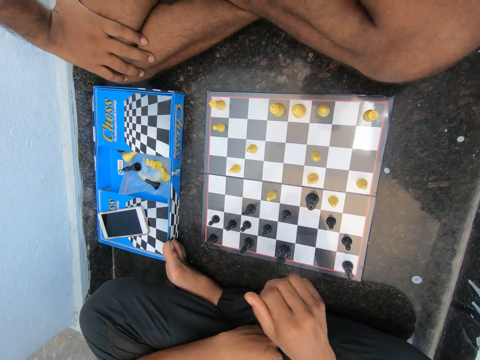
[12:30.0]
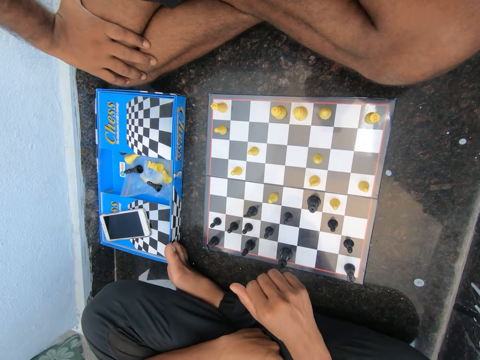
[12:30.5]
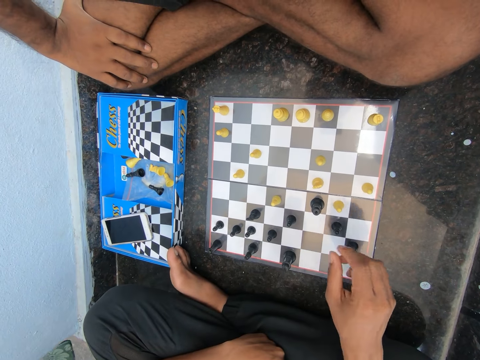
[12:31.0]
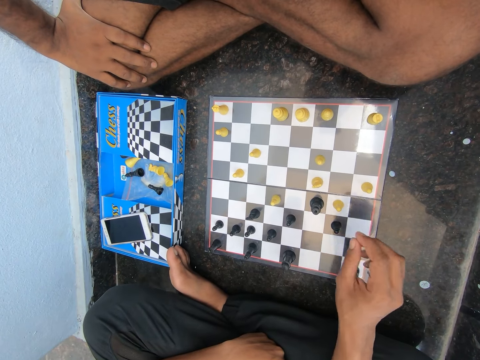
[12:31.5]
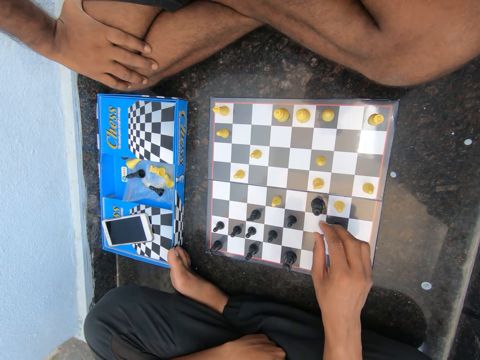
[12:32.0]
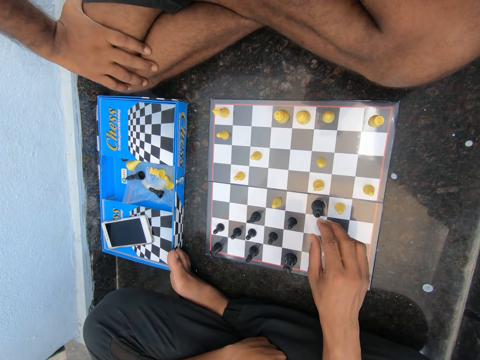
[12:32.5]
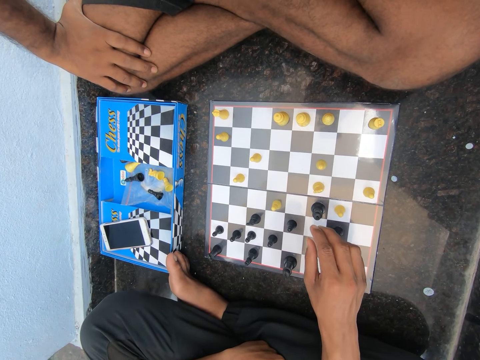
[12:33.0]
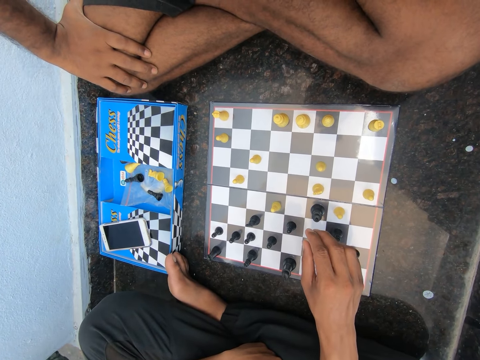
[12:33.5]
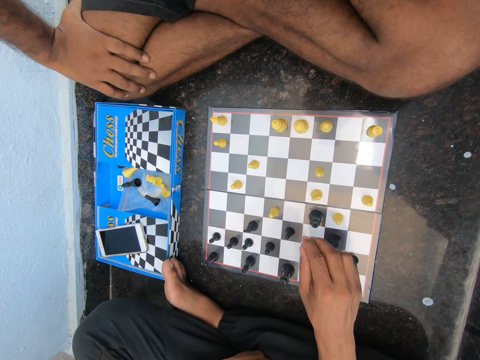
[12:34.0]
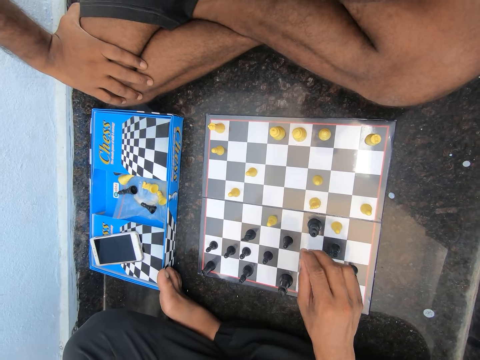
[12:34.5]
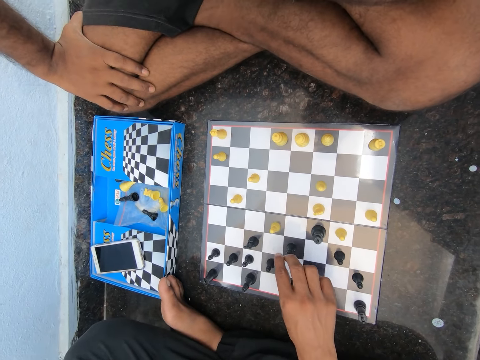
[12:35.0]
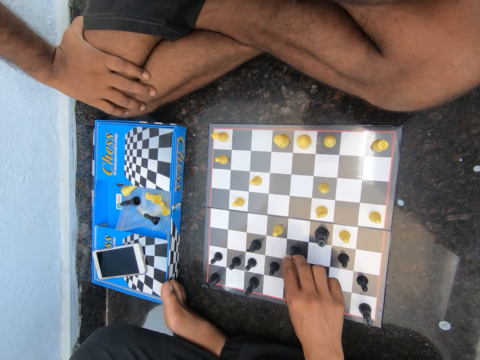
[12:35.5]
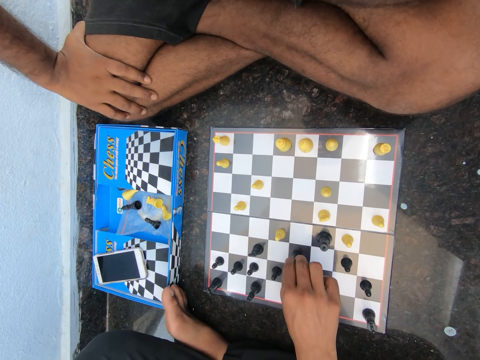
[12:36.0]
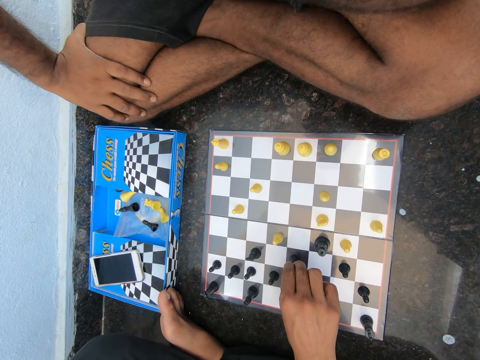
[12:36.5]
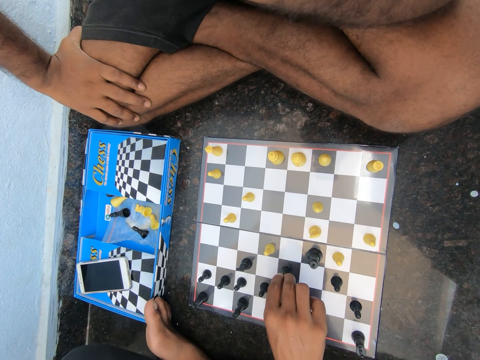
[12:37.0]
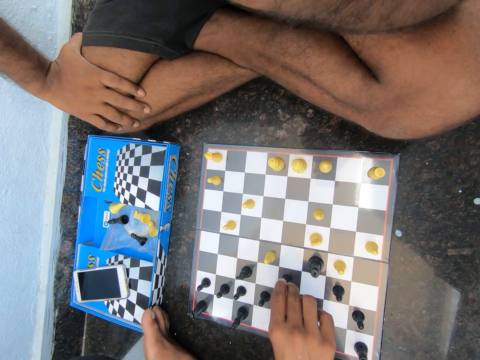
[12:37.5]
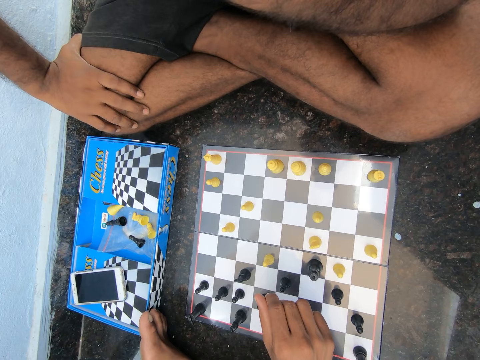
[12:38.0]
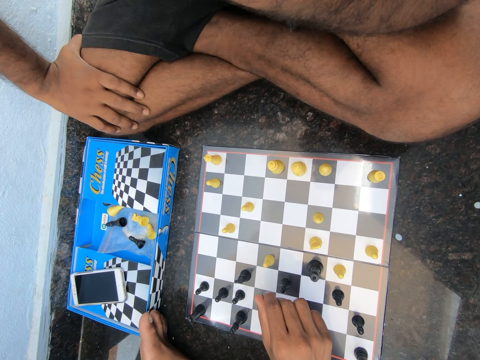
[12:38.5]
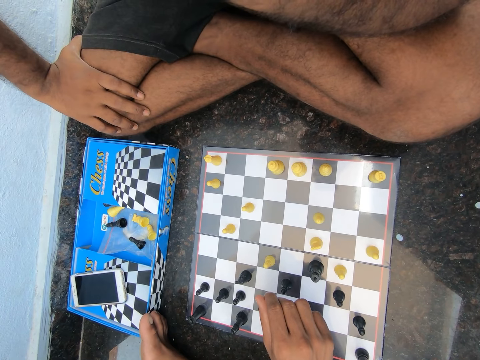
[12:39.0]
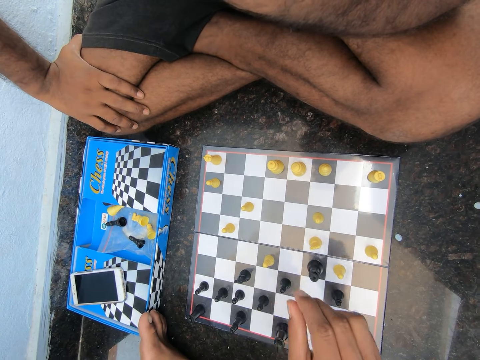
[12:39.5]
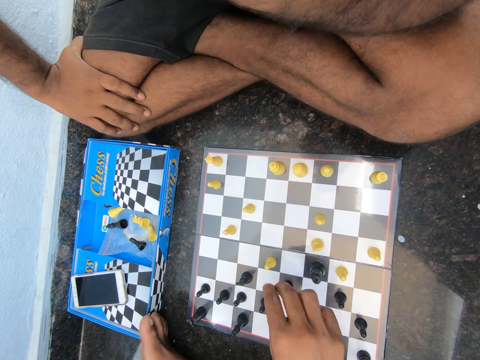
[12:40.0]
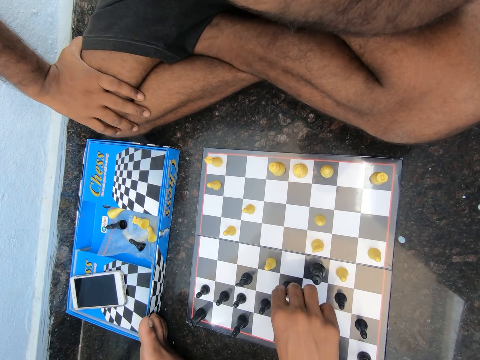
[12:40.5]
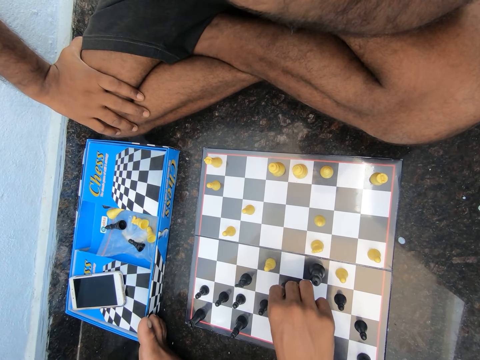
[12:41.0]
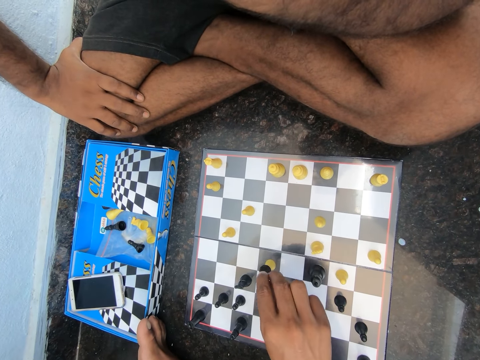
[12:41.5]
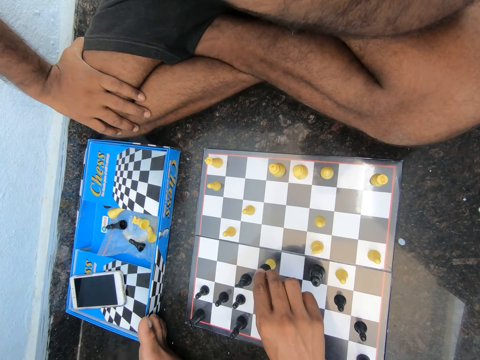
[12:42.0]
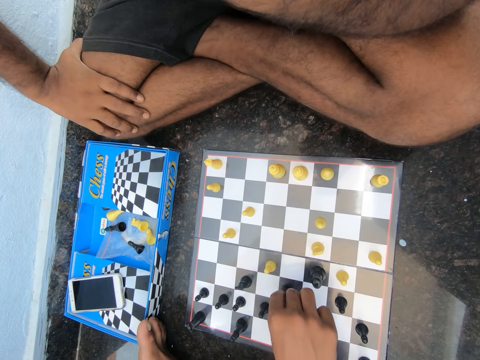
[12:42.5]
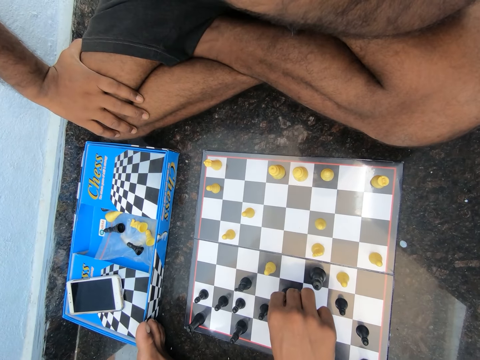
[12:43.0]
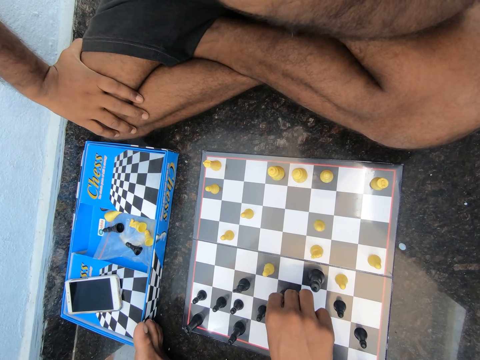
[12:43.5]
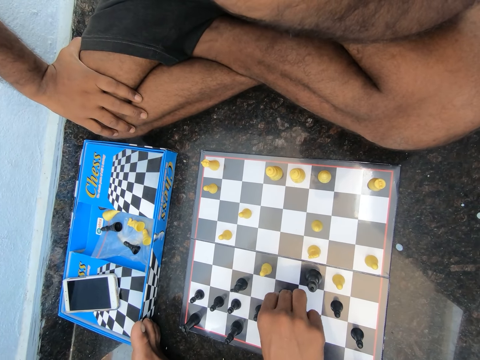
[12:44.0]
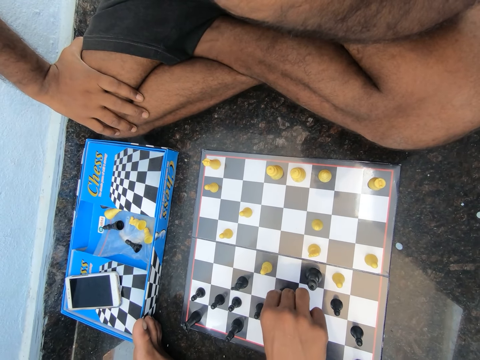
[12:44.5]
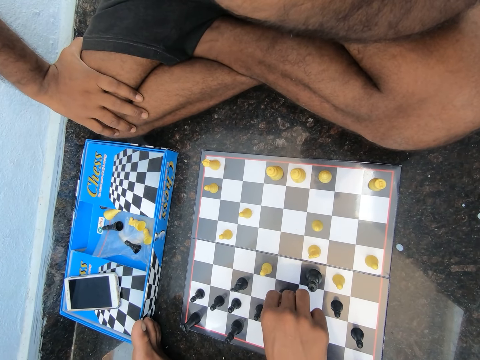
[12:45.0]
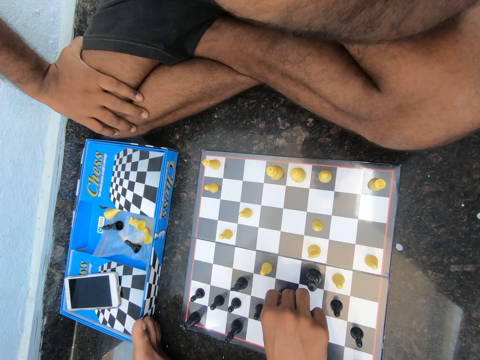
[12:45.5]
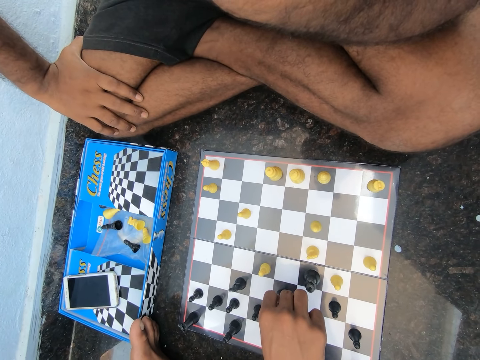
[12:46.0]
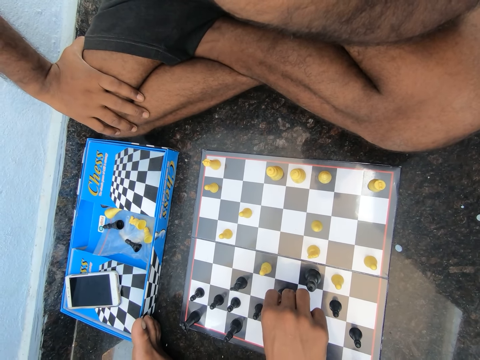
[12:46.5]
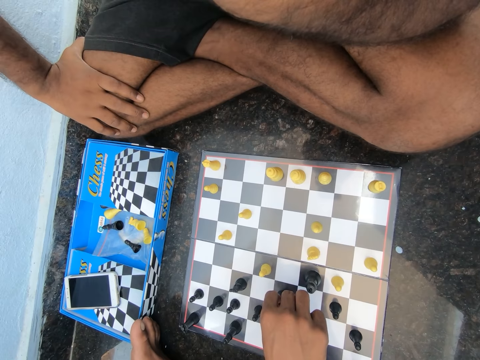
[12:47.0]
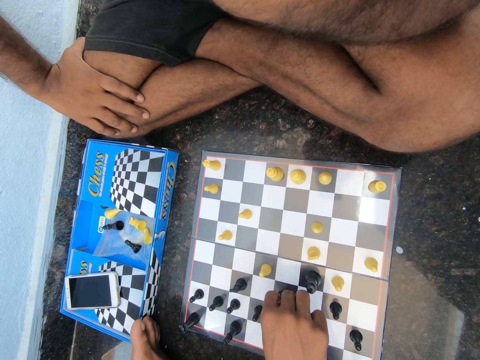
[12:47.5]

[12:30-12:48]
The camera wearer lifts the chess piece. They hold the chess piece.

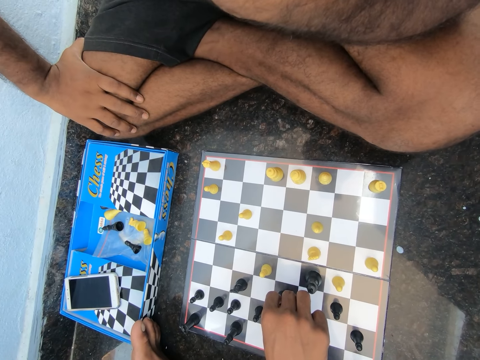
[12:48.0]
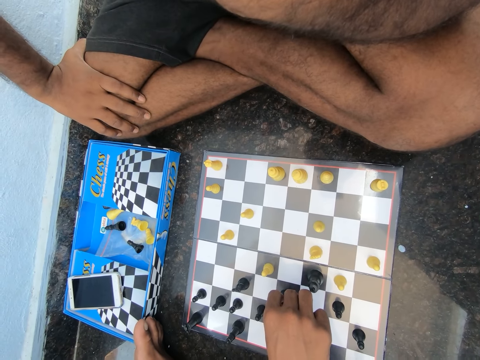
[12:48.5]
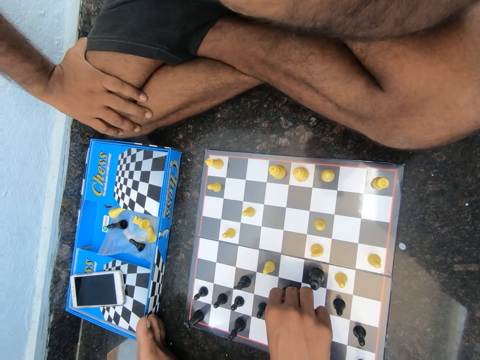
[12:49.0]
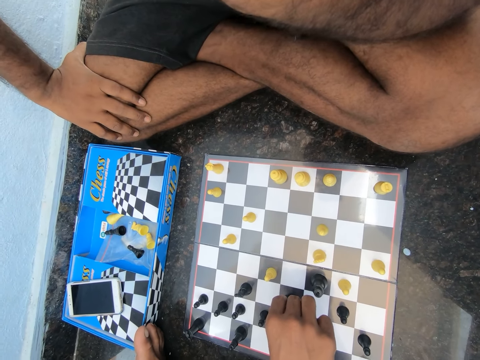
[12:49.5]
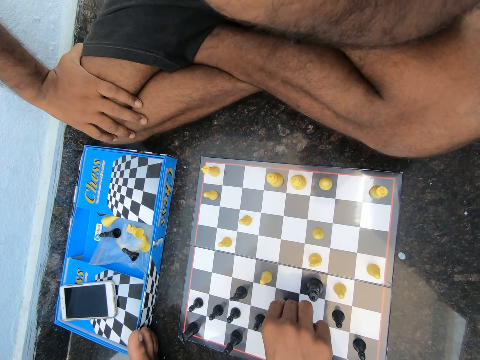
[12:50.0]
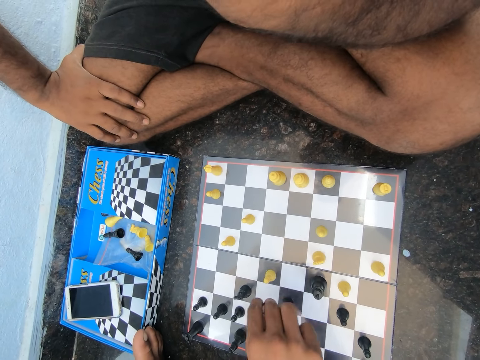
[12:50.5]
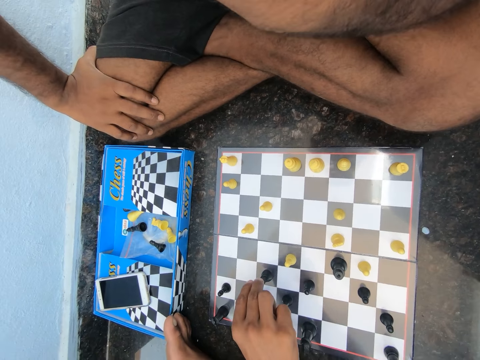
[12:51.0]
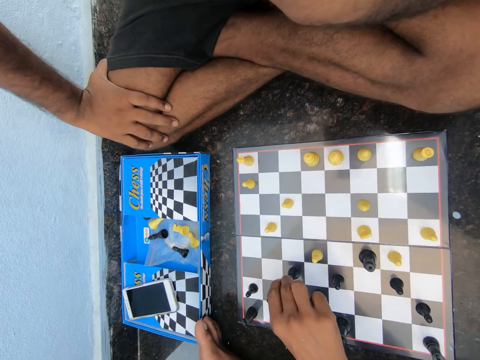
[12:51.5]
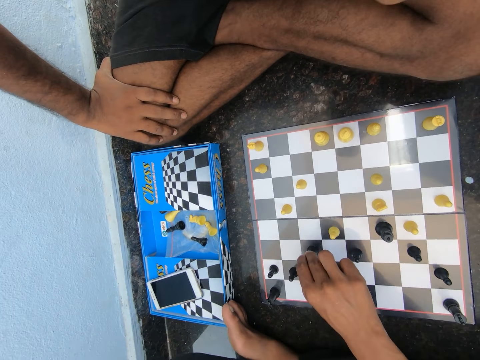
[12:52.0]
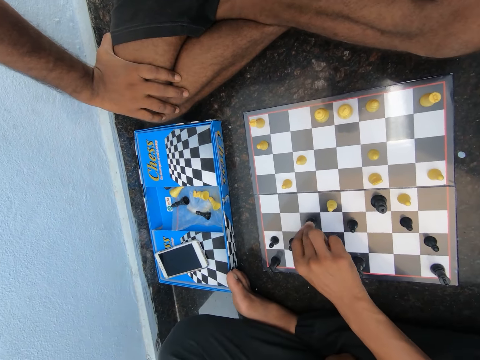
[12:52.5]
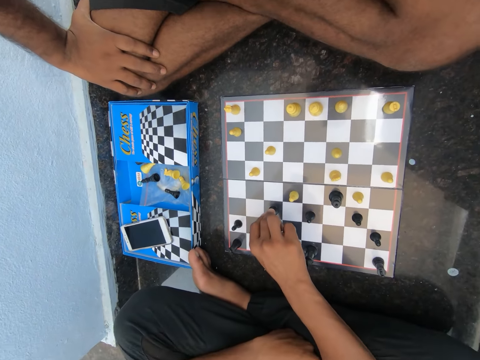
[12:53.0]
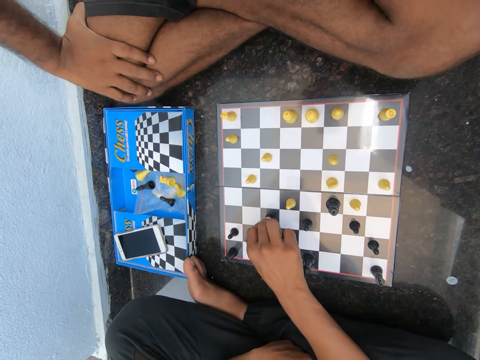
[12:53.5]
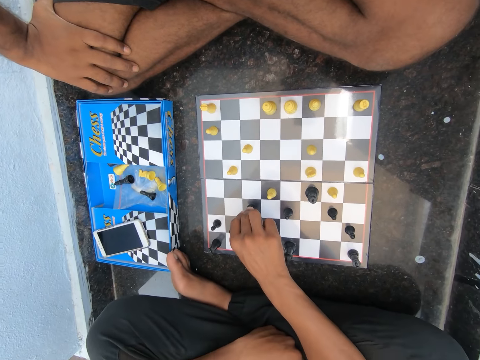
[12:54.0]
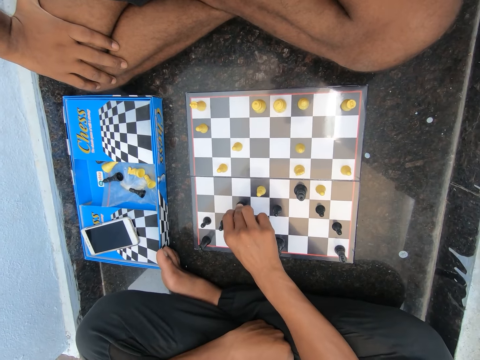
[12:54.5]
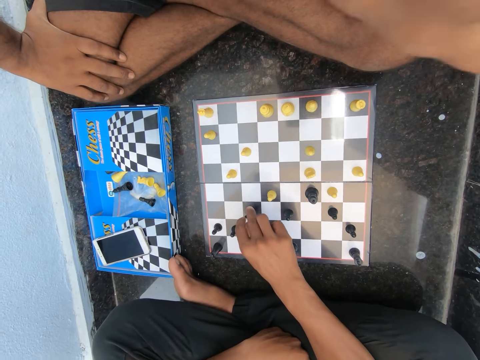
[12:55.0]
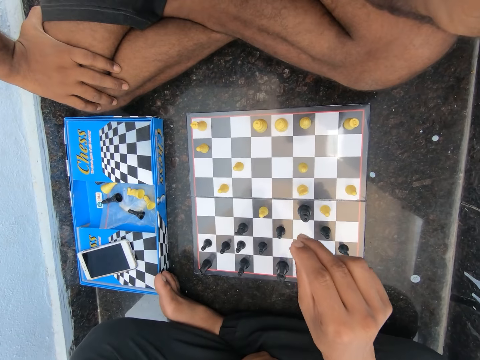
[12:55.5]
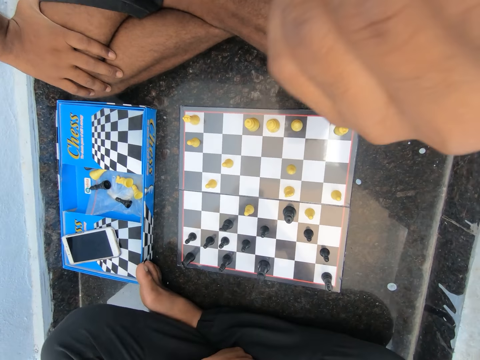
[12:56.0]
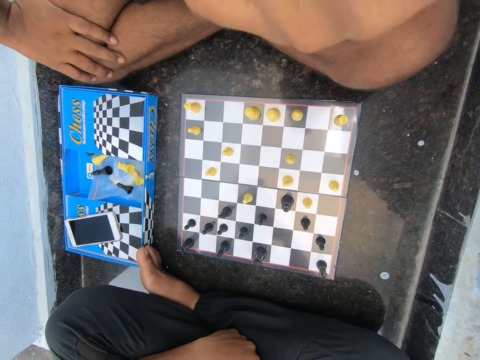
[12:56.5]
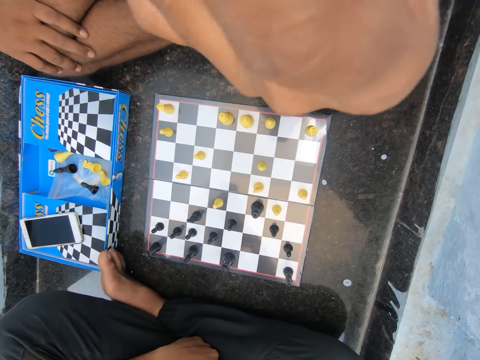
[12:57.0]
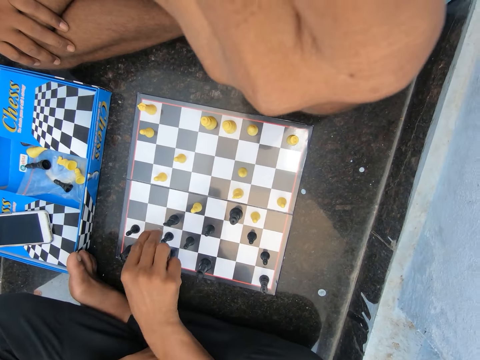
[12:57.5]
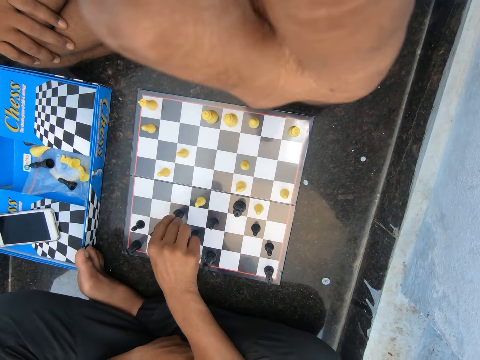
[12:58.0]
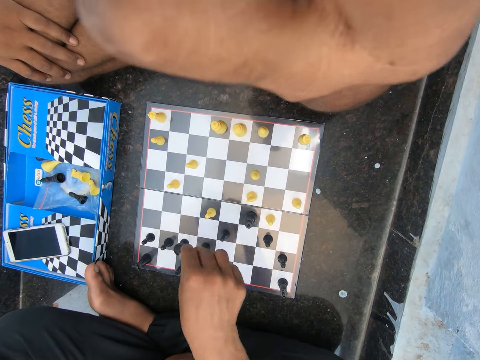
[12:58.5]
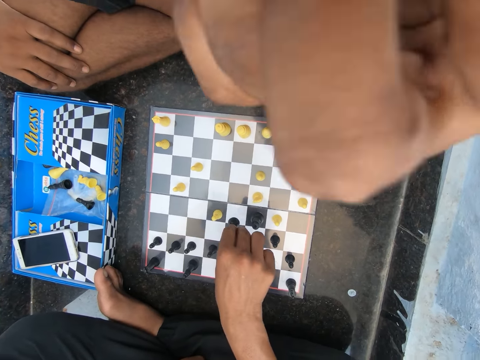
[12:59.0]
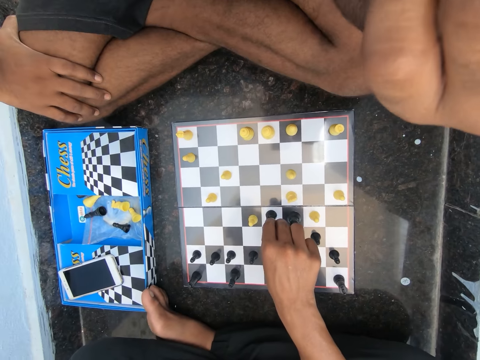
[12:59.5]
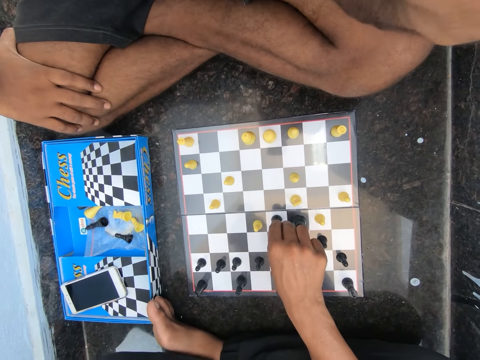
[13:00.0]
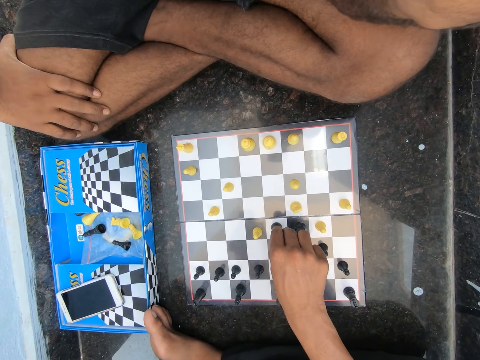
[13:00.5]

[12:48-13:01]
The camera wearer touches the chess piece. They look at the chessboard. The man touches his face. The camera wearer moves the chess piece on the chessboard.
